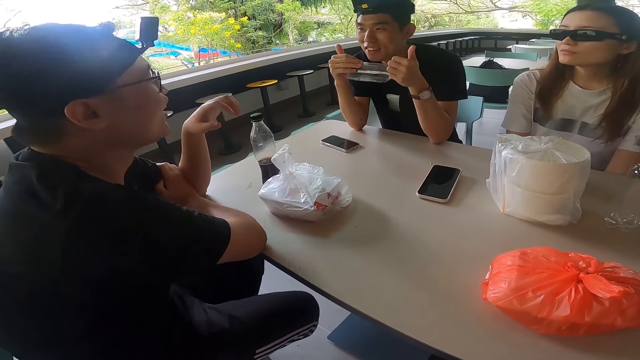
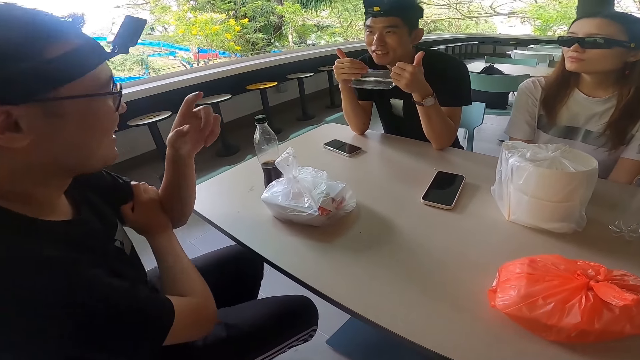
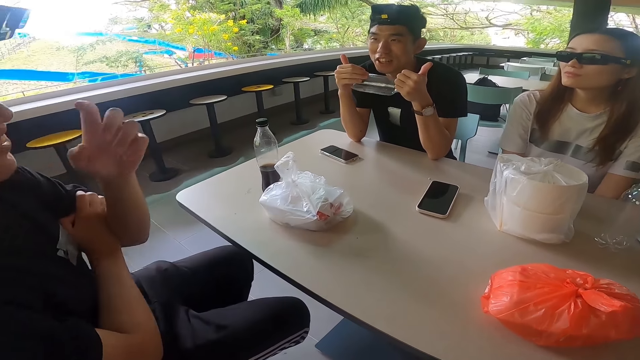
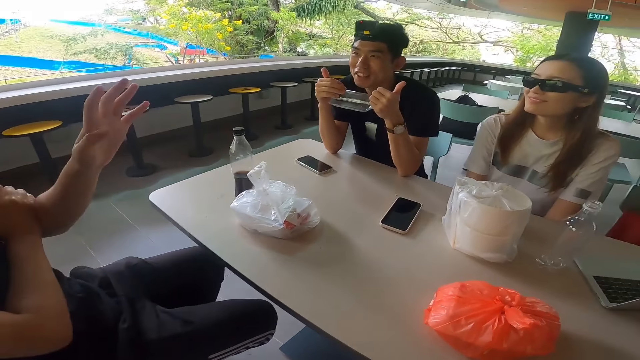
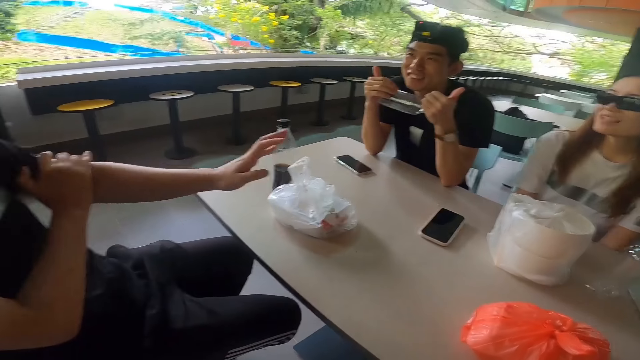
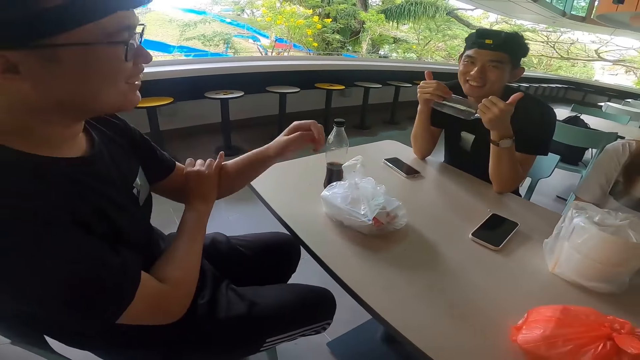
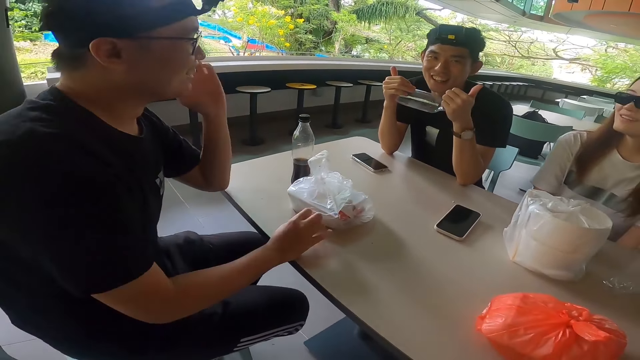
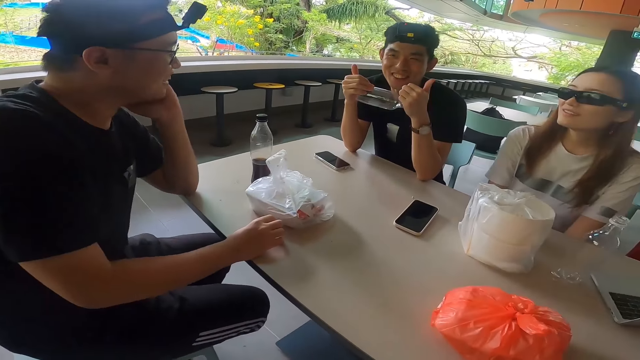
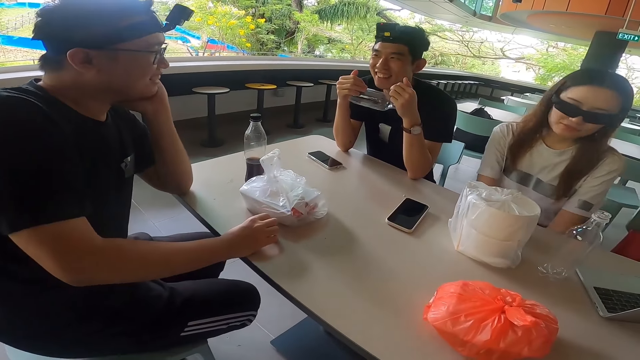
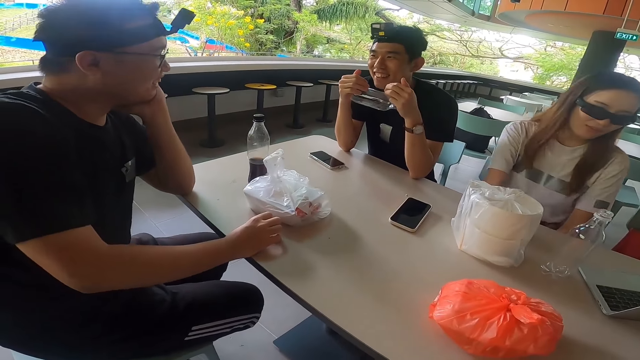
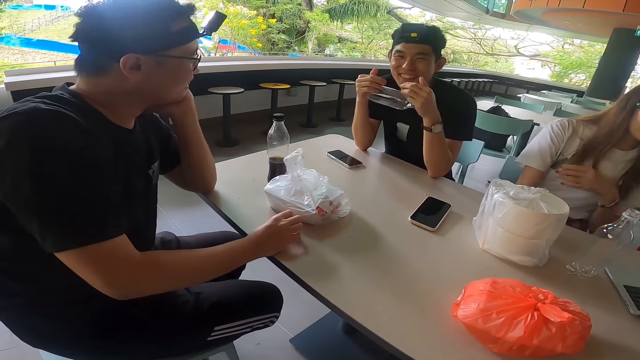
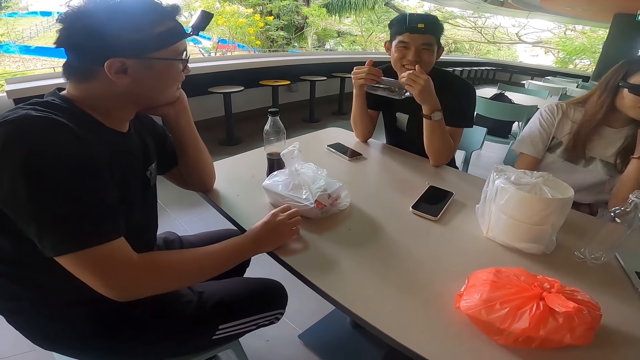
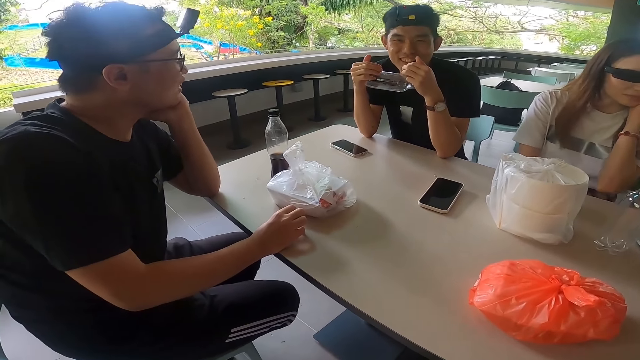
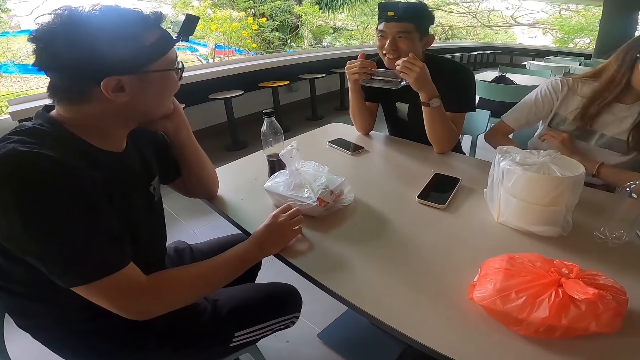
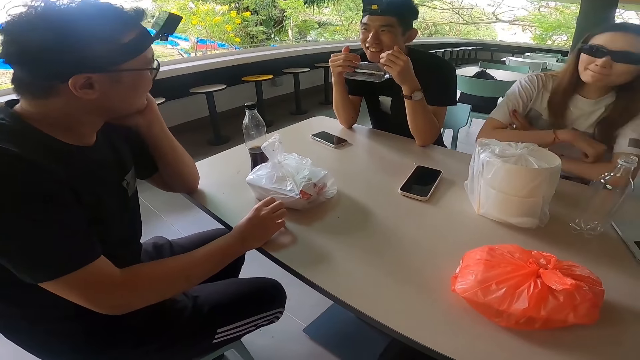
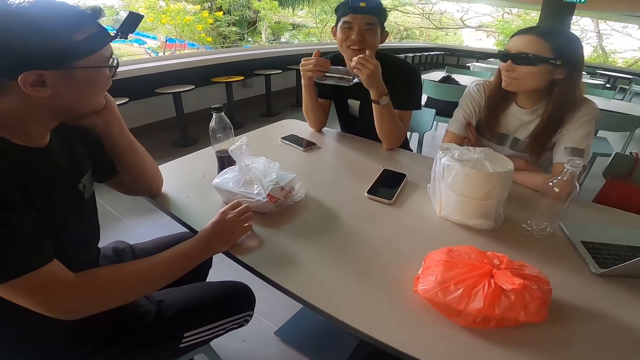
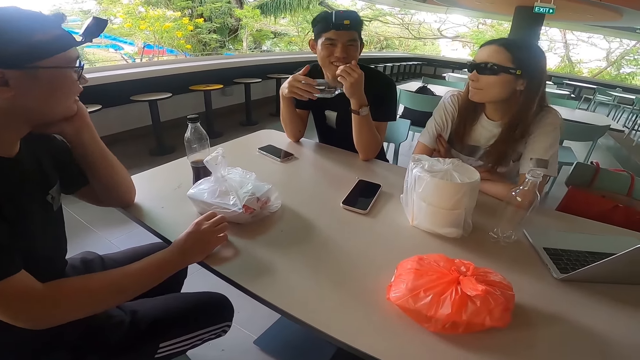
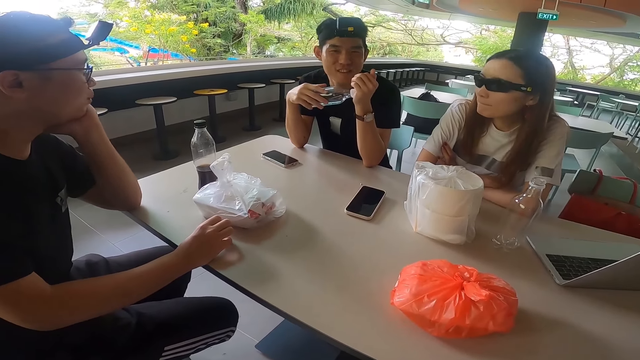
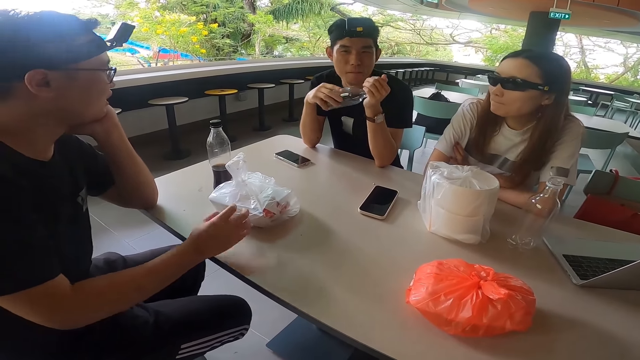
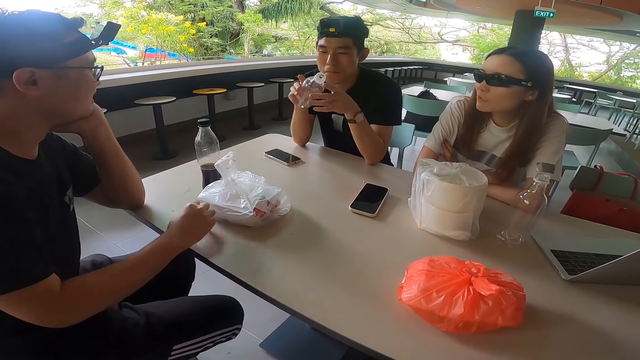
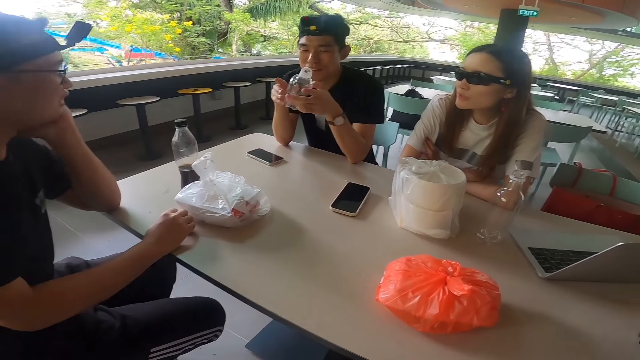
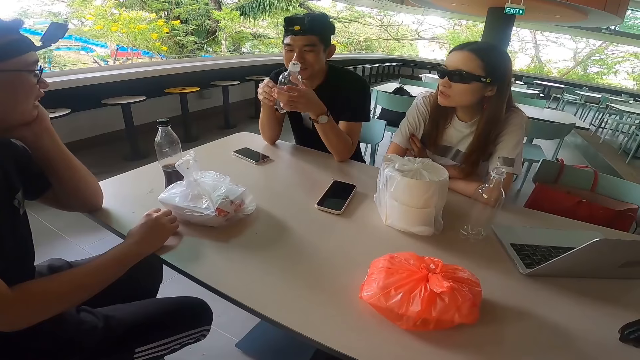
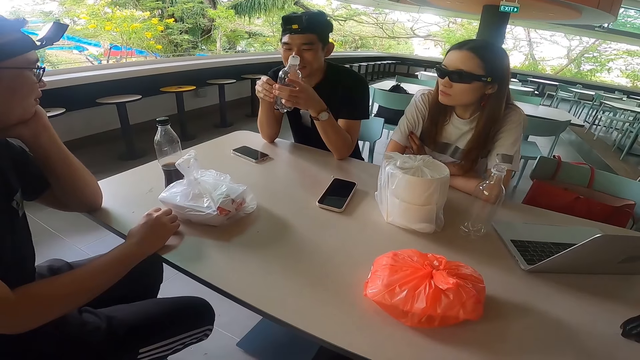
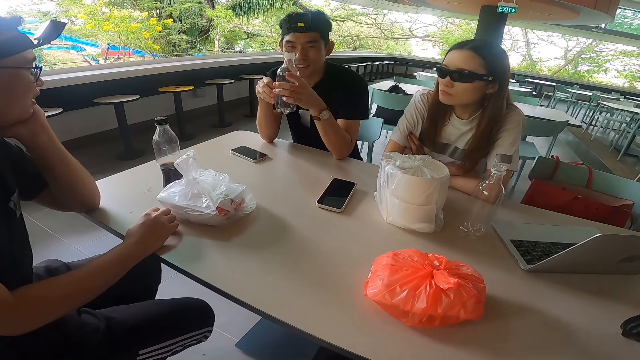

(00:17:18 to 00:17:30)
A man answers another man.
